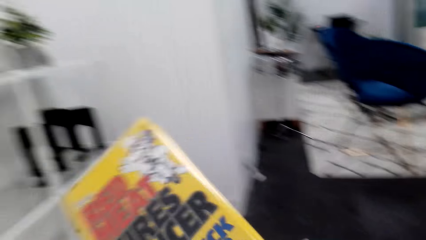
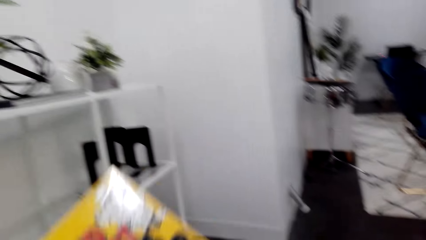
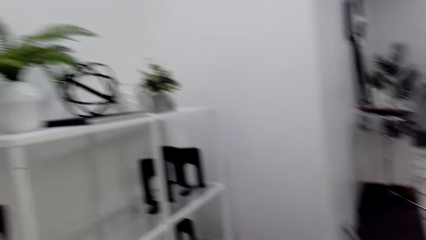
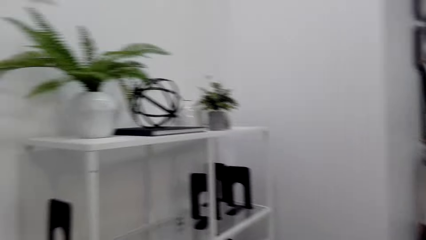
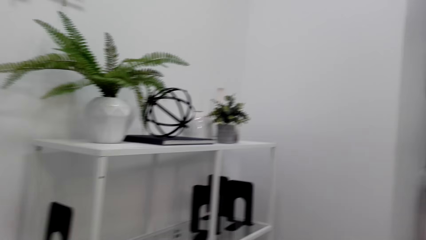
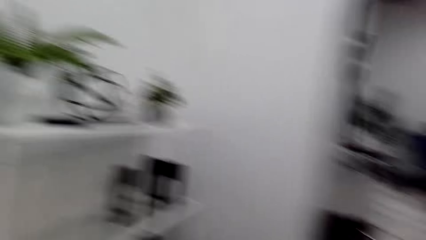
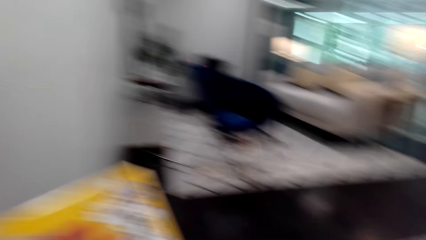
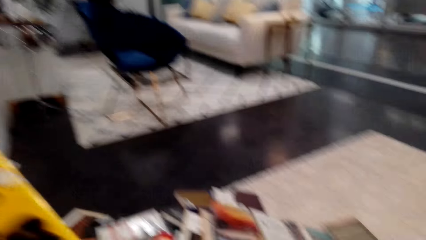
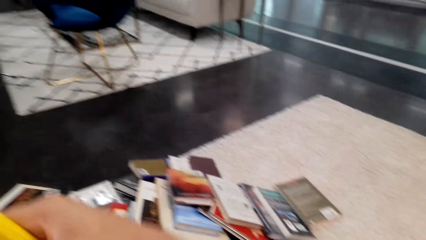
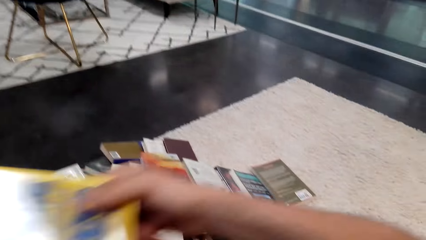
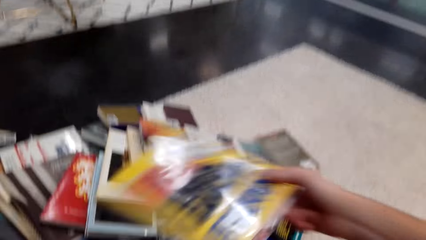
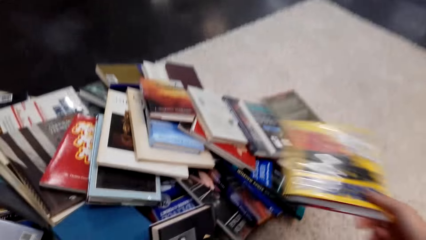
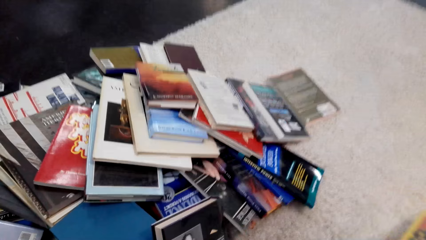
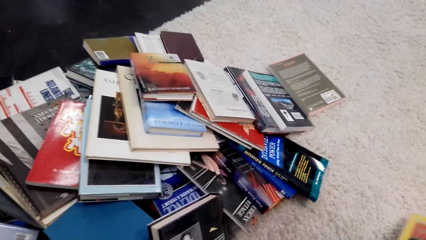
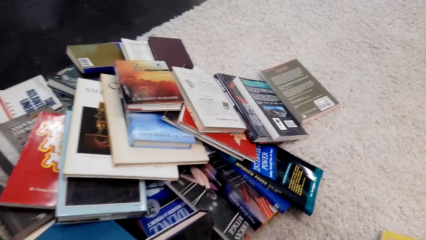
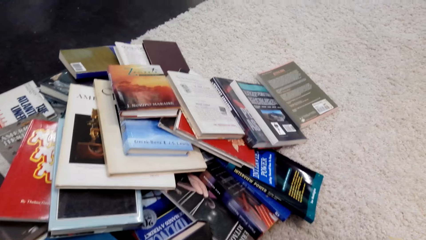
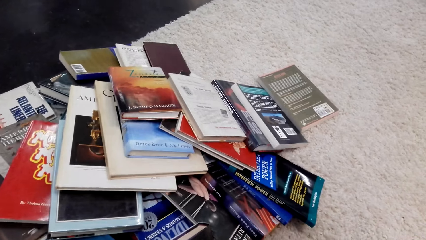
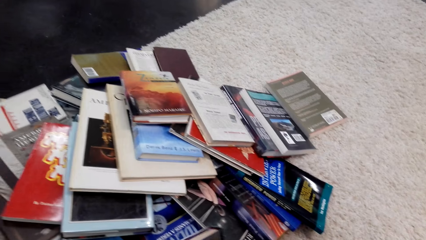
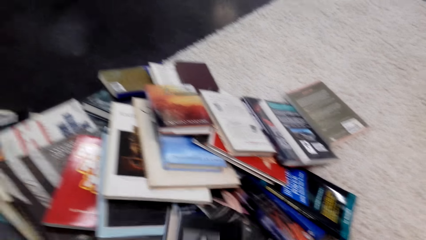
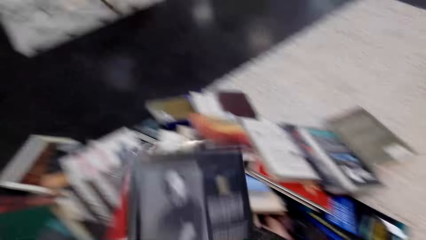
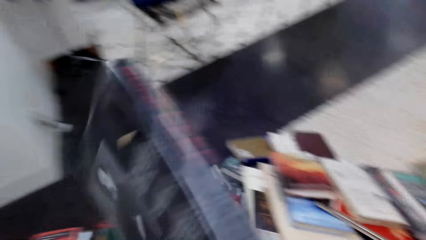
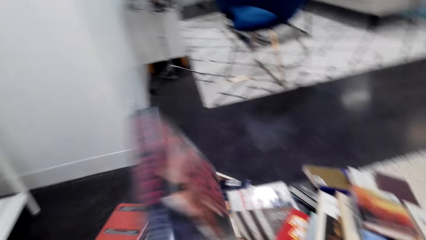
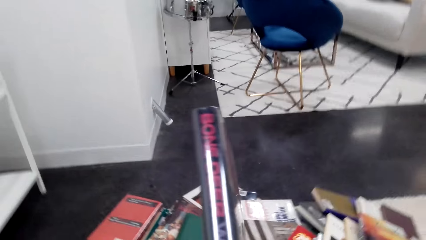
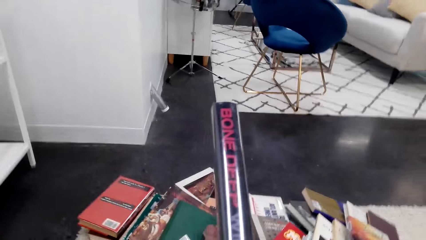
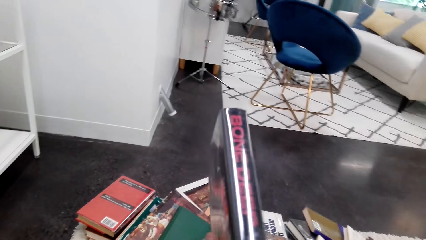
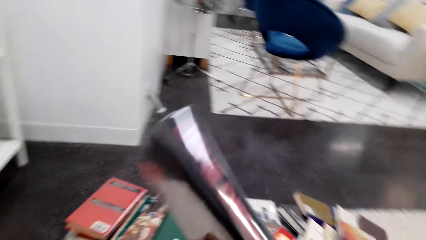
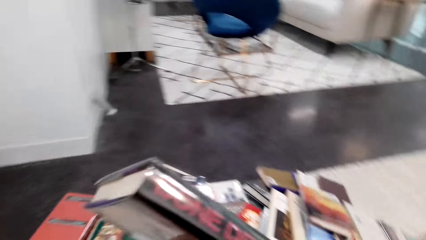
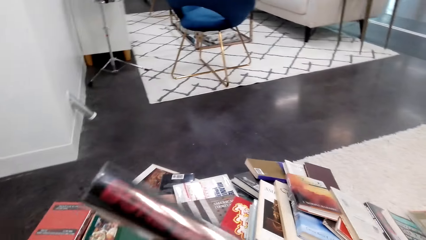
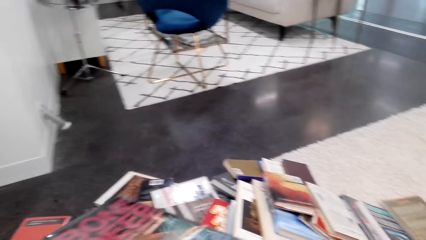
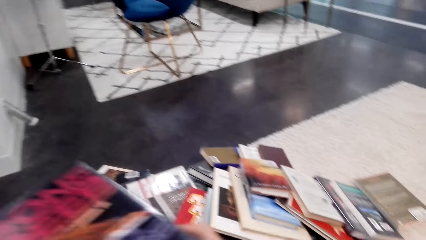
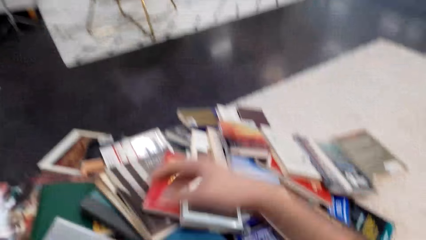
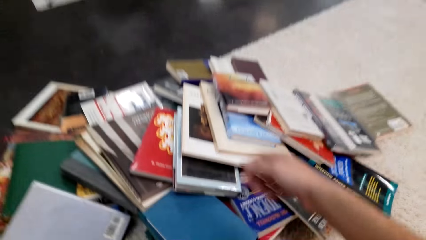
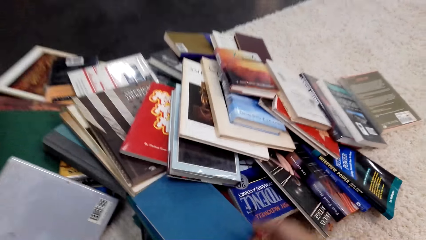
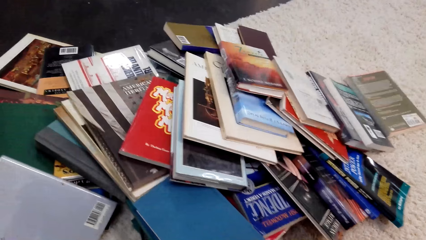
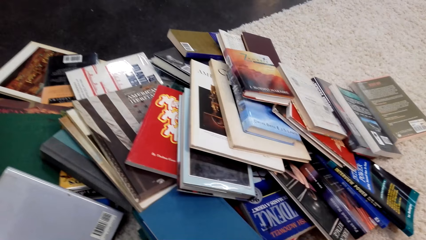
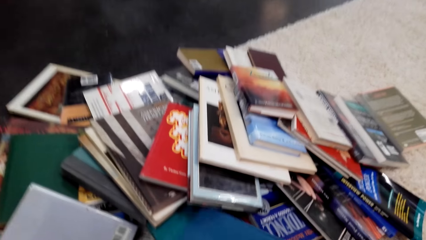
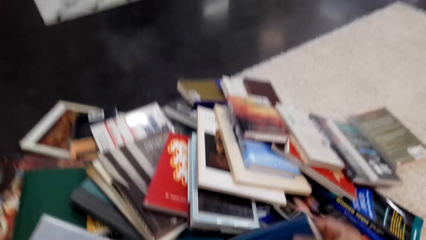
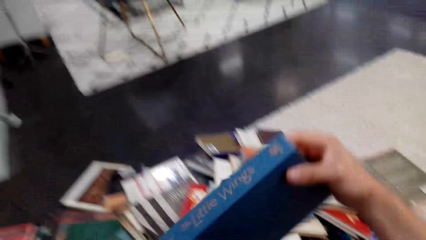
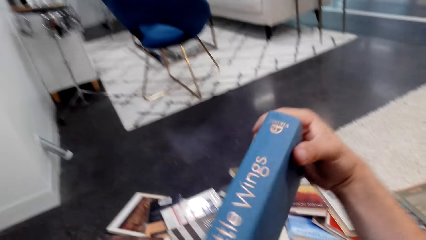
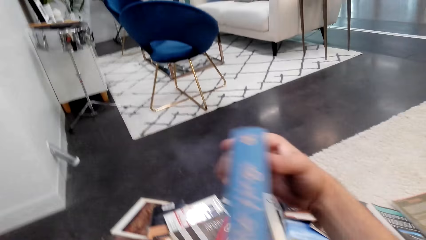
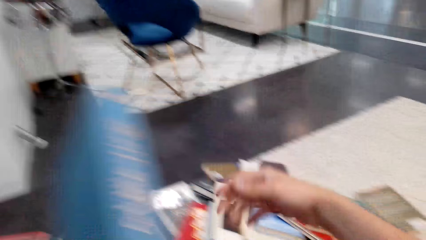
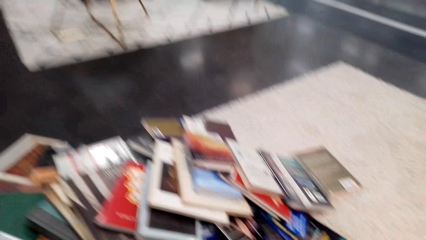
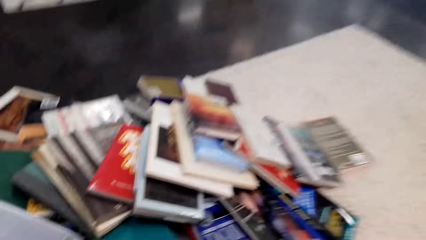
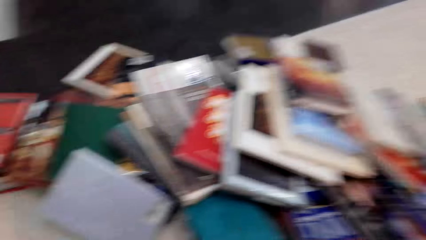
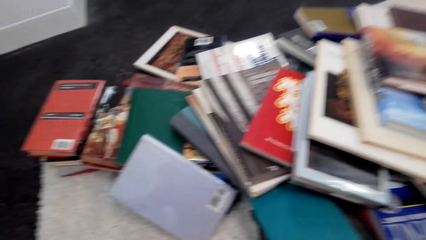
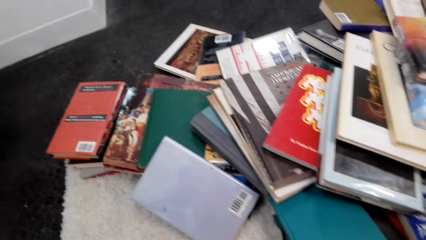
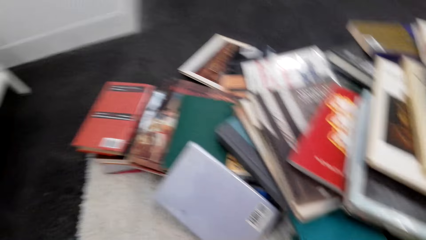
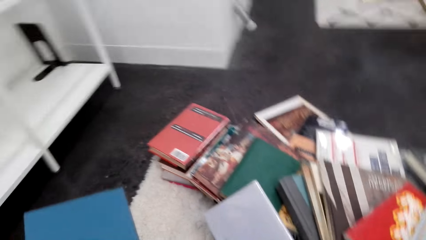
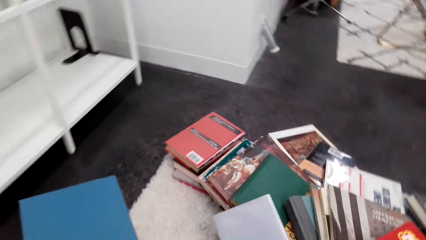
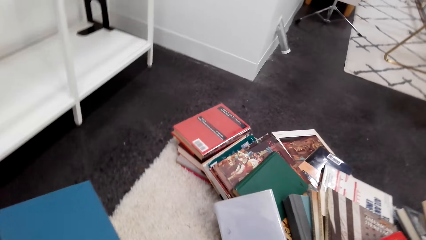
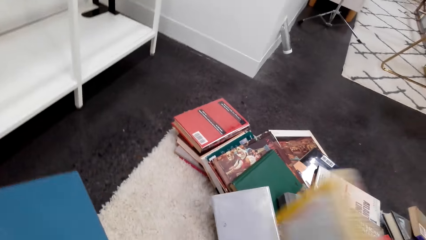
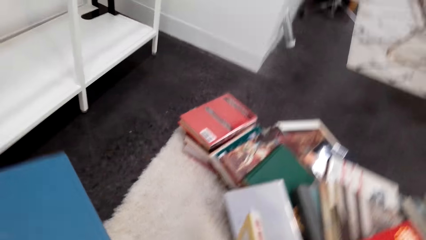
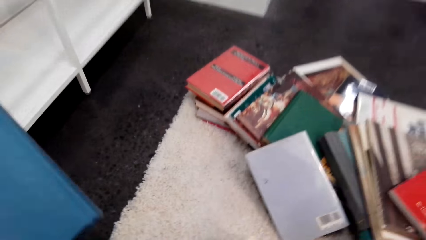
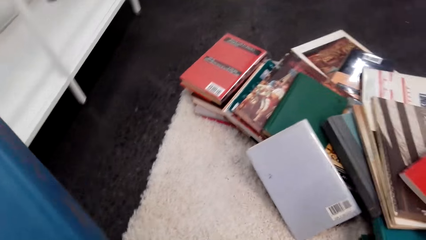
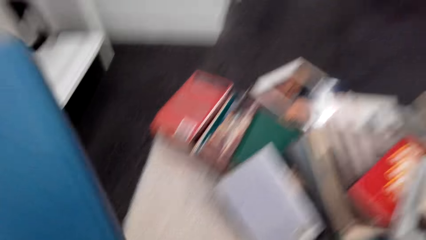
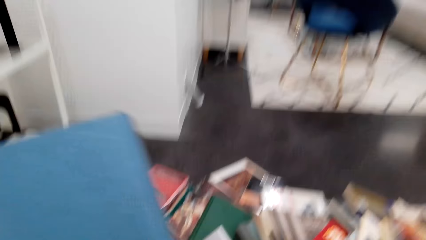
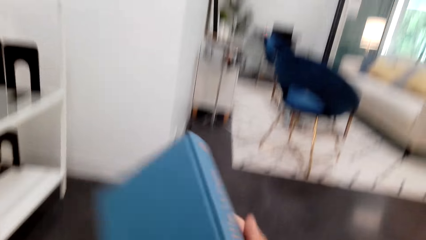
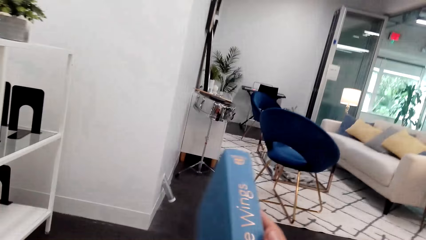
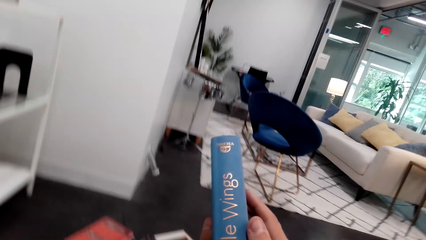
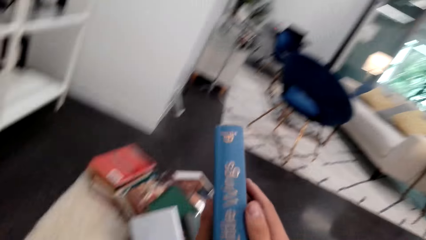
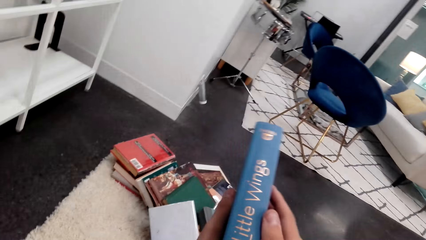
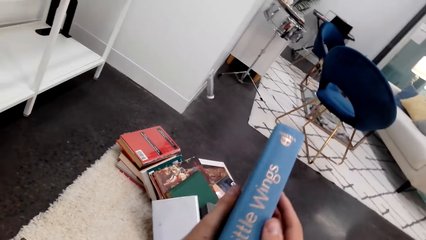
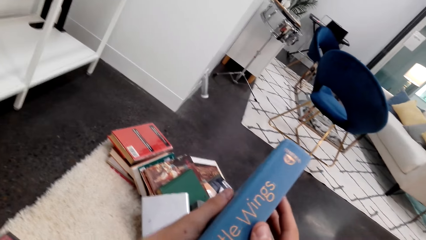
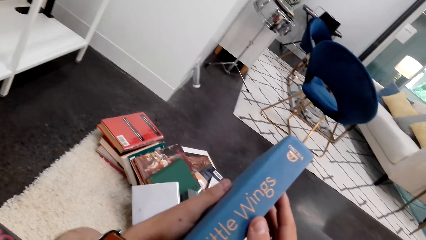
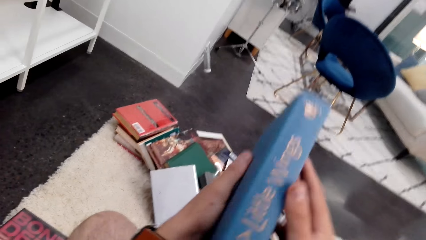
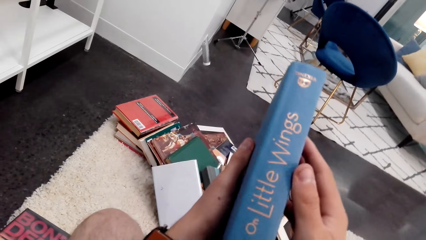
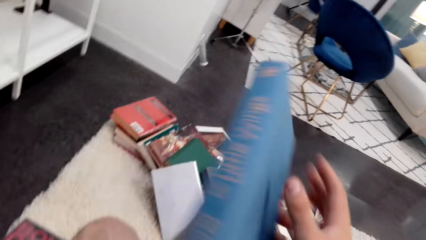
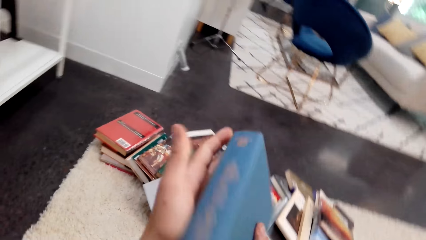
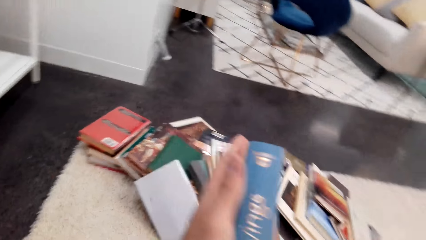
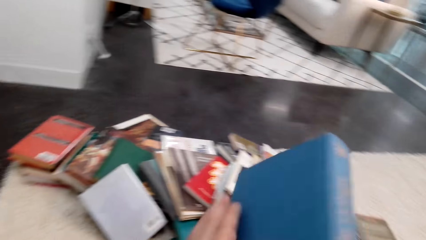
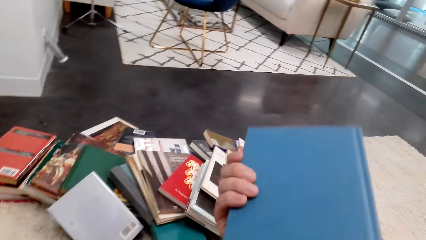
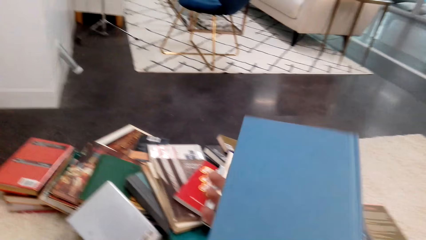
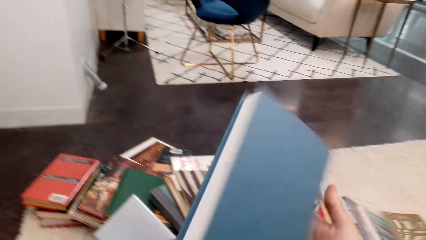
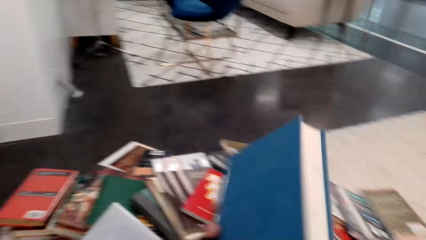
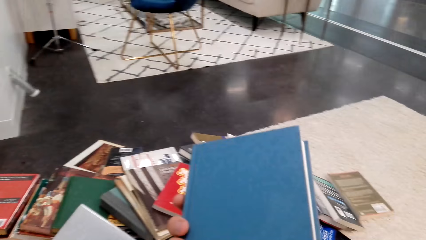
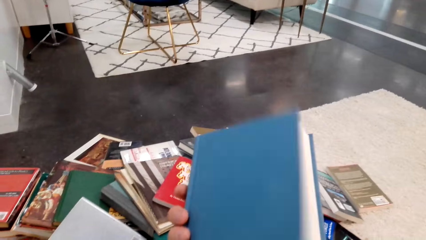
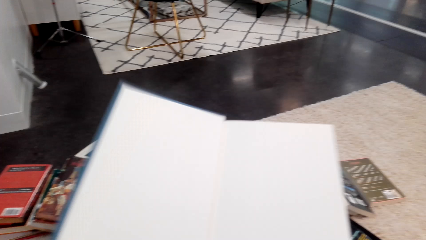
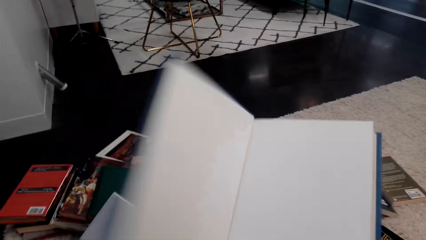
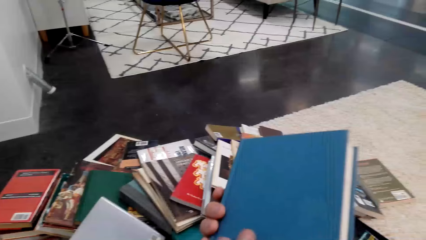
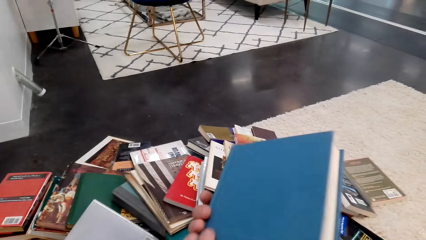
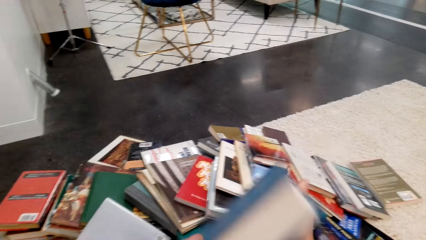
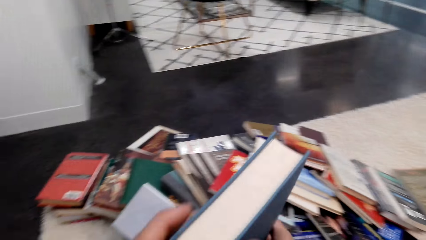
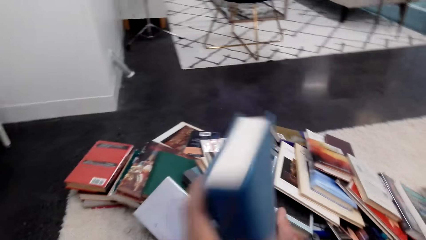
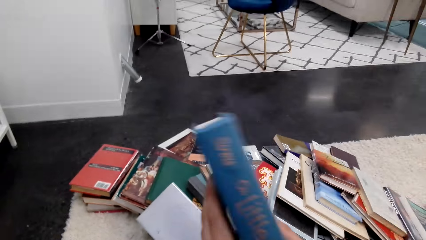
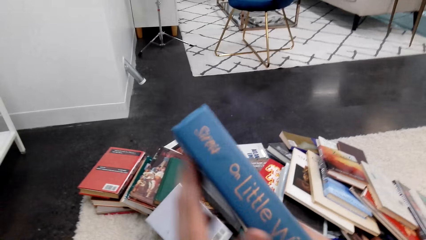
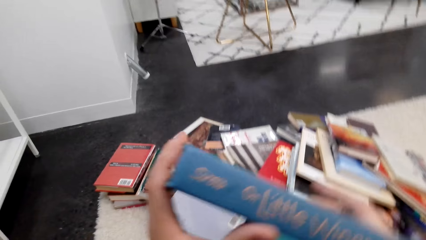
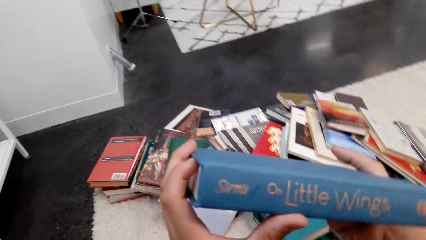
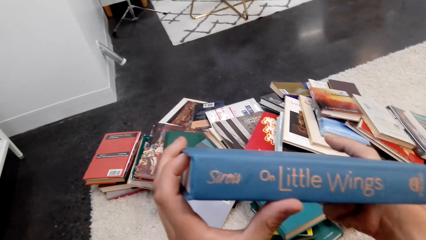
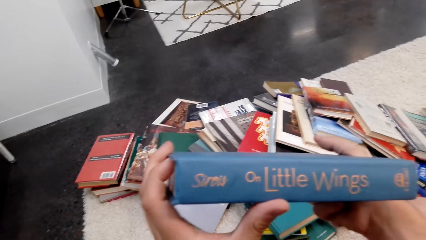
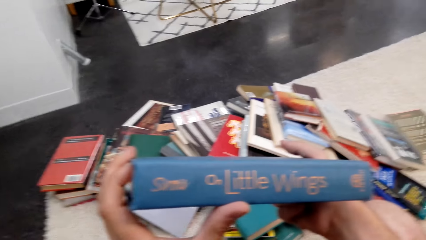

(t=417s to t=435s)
The camera wearer puts a book on a shelf. They put the book on the floor. They arrange the novel books. They pick up a book repeatedly. They open the book.
